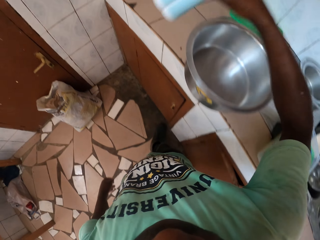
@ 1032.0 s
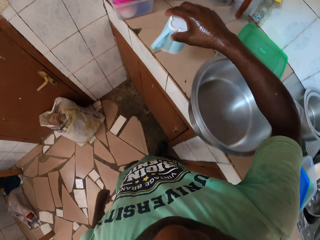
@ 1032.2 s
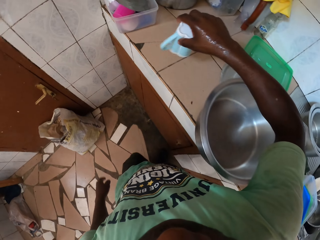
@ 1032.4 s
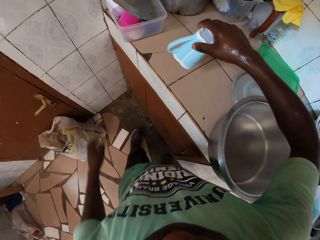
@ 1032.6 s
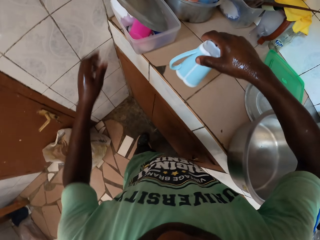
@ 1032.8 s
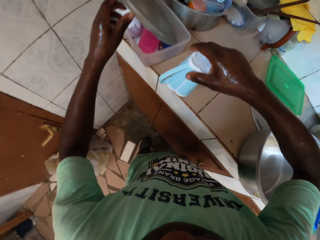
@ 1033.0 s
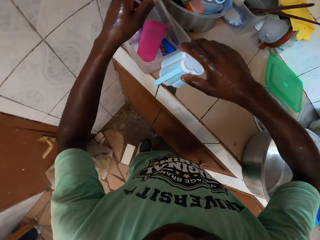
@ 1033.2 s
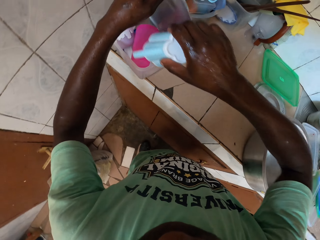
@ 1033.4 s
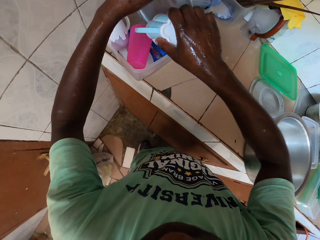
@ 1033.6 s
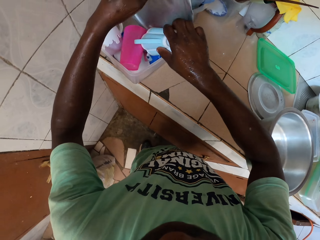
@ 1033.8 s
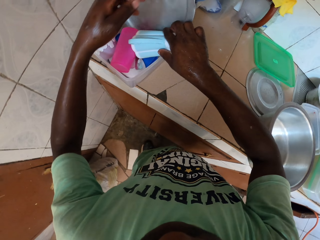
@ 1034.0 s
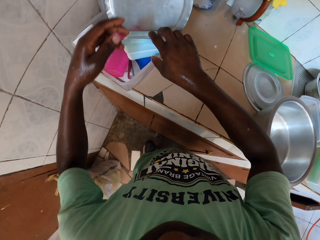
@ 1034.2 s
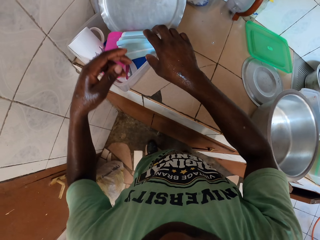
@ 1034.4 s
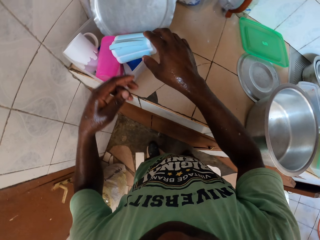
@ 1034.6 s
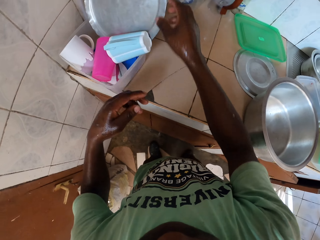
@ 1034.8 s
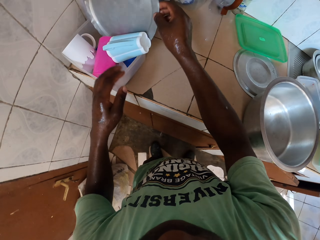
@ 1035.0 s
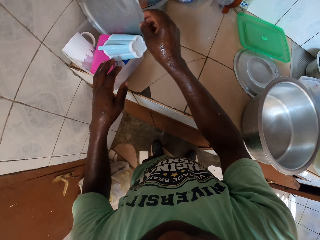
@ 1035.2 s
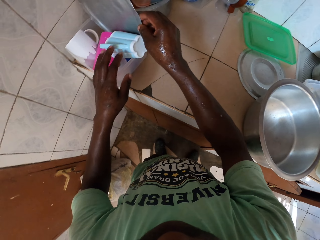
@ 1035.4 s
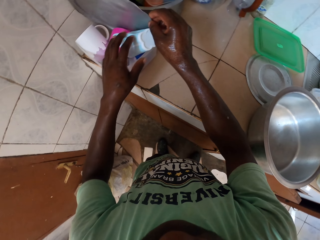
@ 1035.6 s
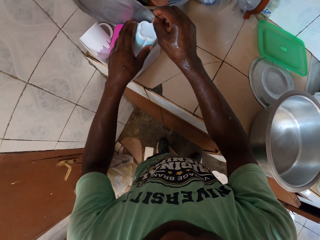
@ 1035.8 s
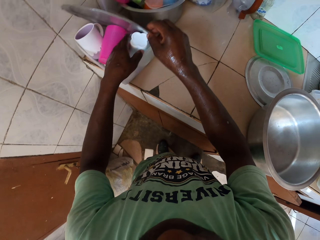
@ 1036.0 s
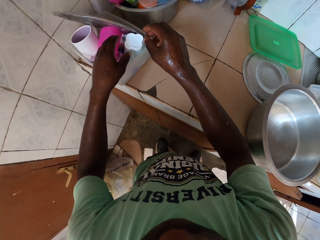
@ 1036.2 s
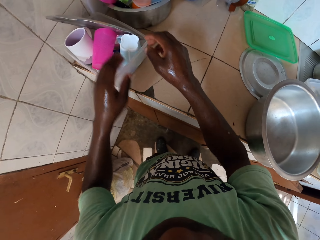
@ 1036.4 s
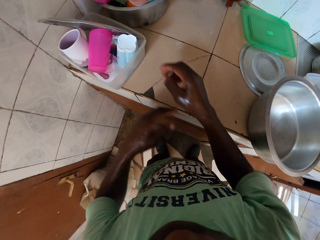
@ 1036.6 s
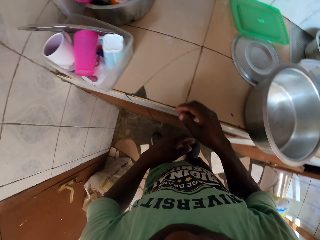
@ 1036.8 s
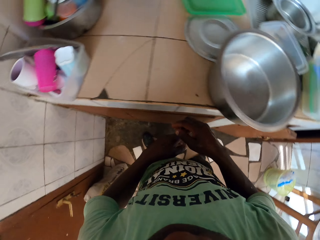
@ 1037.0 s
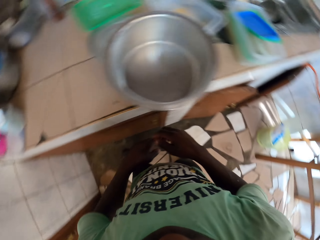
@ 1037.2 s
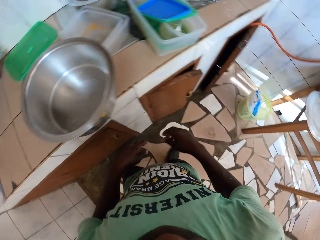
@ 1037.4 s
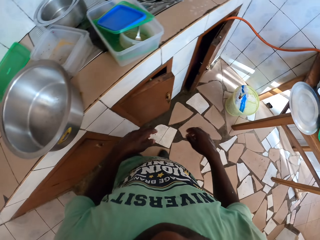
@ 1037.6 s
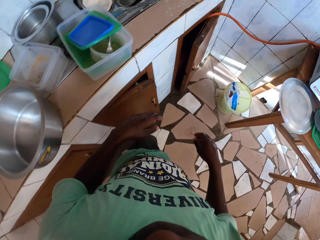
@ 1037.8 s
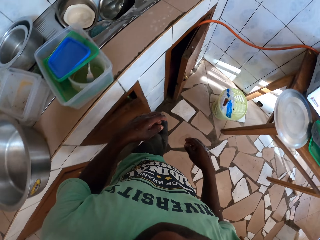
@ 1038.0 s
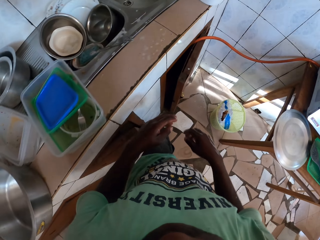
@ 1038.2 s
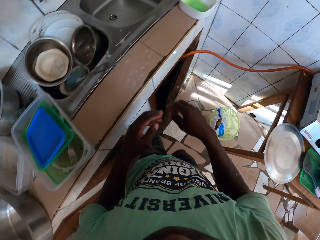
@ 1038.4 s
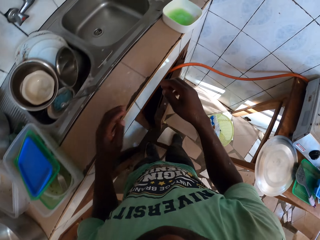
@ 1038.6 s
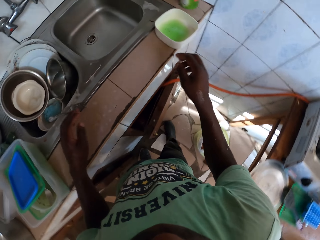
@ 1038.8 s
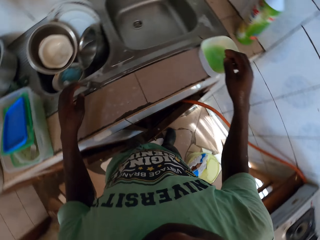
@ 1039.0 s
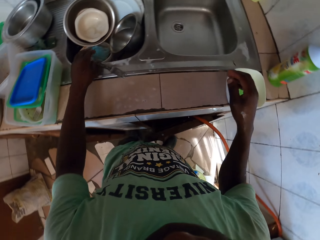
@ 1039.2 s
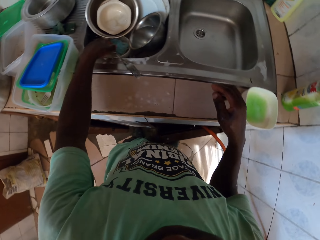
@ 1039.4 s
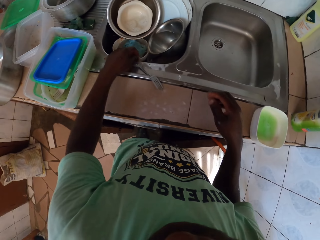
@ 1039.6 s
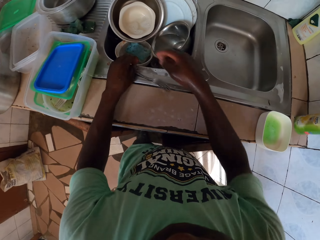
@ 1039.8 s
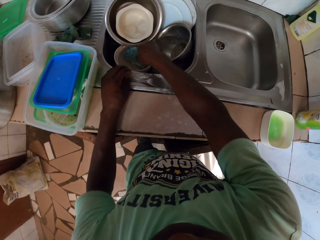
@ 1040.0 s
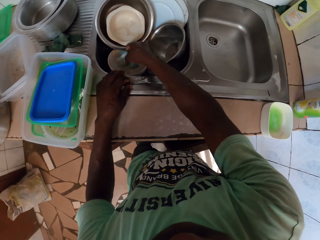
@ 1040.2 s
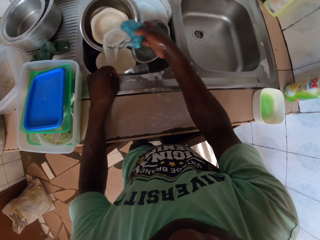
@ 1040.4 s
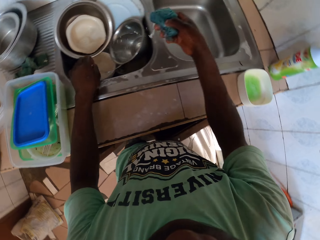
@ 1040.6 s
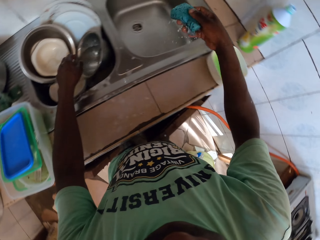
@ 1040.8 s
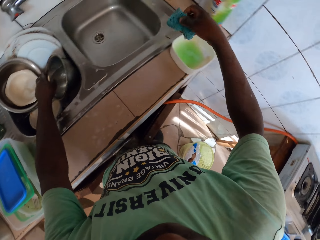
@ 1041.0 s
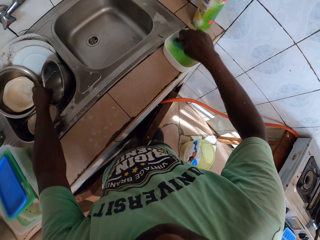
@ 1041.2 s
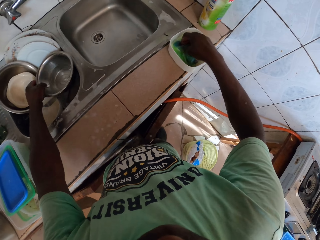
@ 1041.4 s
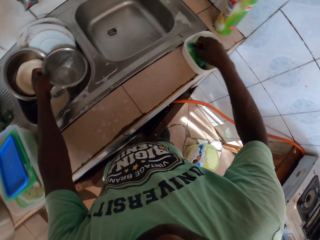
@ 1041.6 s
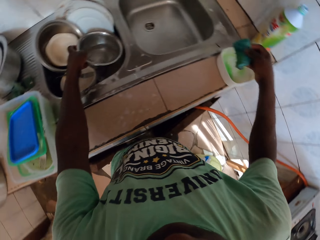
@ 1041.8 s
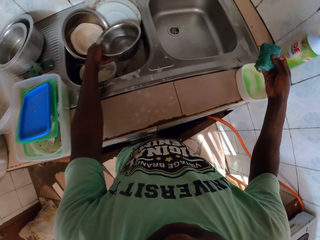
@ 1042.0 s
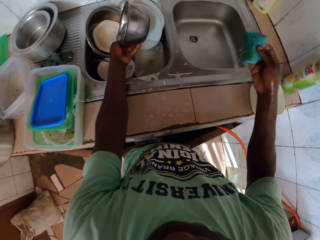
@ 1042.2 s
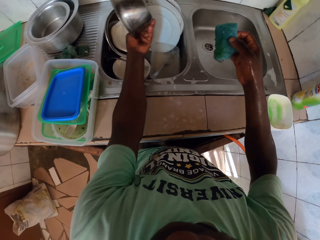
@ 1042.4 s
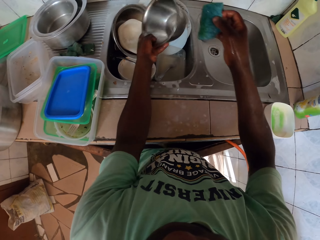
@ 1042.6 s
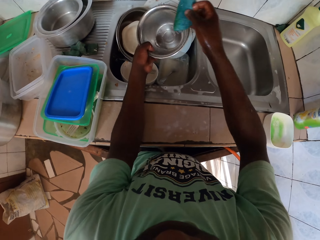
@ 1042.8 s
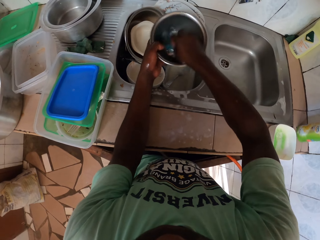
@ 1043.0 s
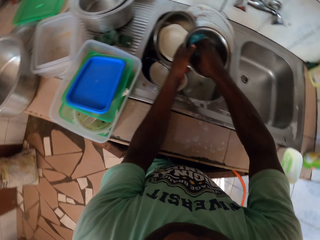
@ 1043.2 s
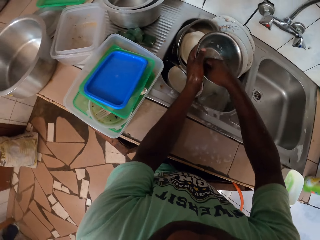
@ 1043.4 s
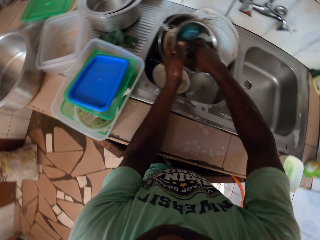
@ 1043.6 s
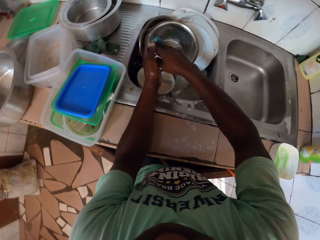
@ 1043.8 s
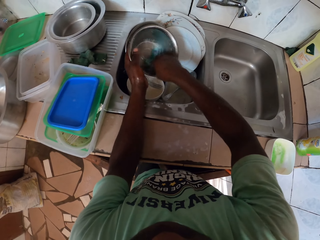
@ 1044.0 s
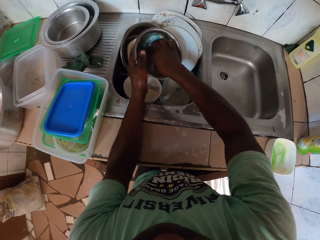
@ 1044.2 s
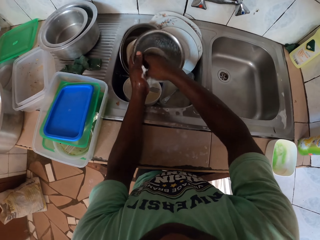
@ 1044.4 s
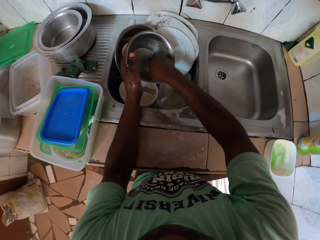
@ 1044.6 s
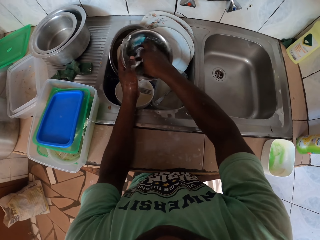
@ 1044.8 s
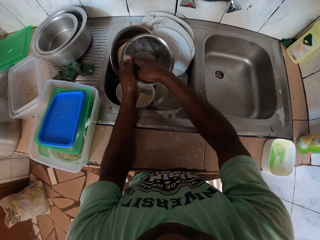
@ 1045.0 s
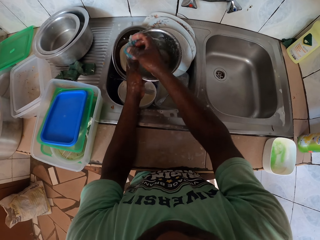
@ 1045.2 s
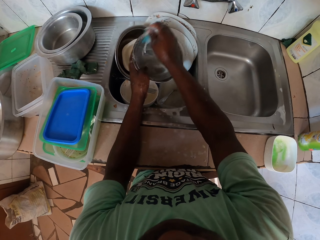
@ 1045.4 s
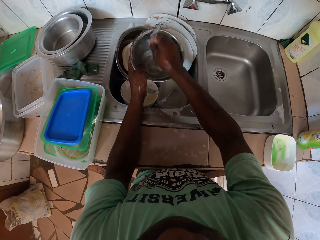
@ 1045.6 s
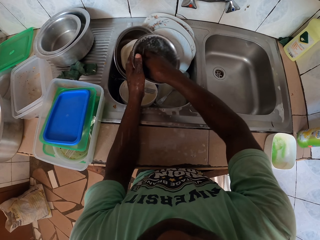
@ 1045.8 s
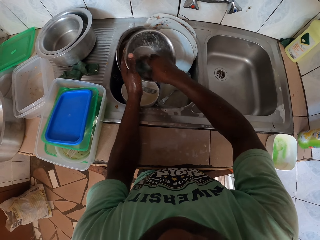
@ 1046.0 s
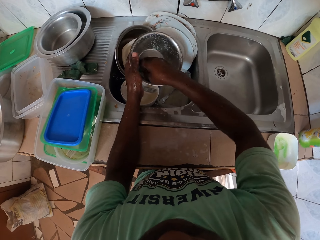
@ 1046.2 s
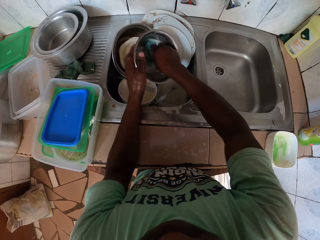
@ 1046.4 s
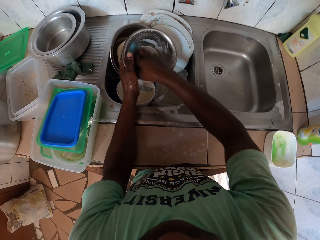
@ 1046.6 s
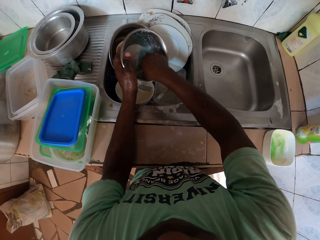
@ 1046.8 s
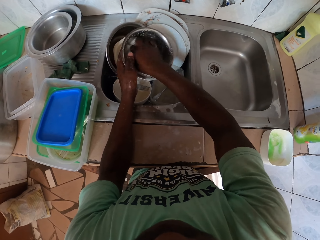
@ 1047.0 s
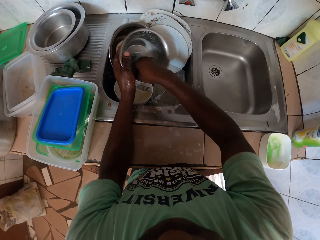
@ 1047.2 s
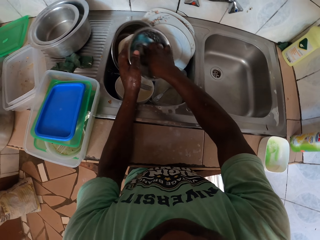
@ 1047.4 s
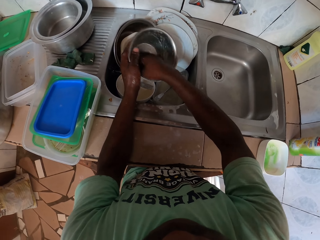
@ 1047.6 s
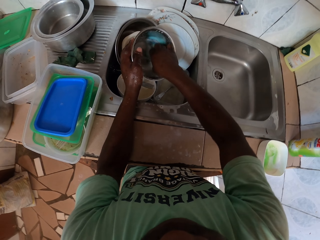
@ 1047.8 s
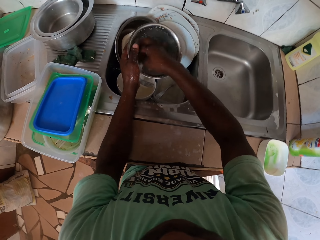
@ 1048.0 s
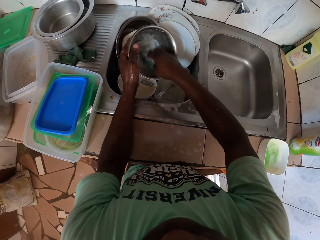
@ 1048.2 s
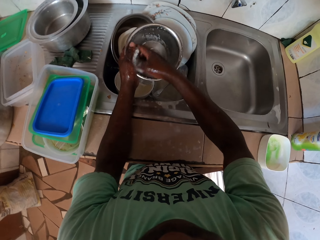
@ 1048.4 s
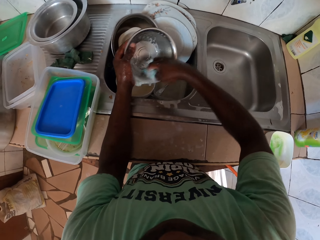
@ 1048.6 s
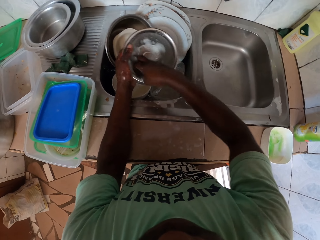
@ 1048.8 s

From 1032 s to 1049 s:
The camera wearer puts a cup in the pot. They put soap in the sponge. They wash the plate or bowl.

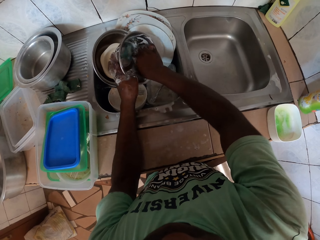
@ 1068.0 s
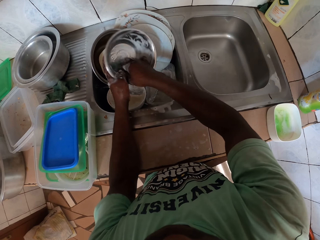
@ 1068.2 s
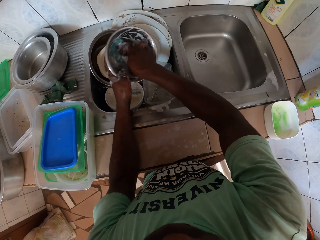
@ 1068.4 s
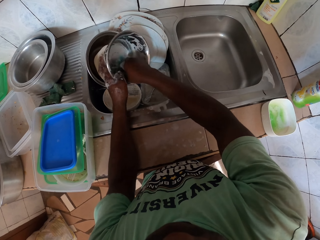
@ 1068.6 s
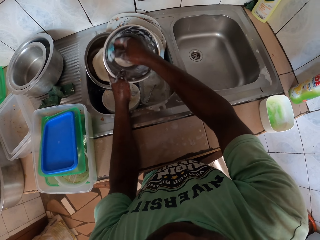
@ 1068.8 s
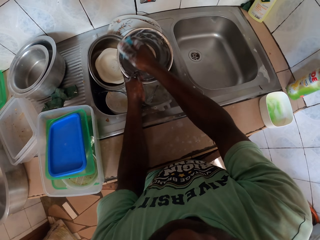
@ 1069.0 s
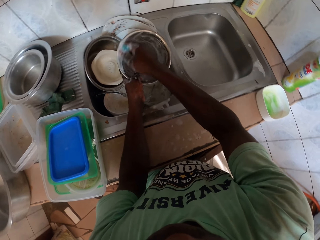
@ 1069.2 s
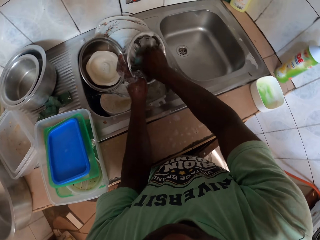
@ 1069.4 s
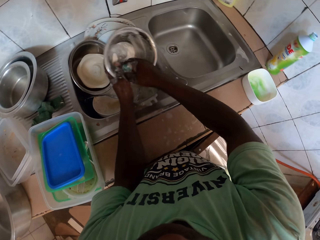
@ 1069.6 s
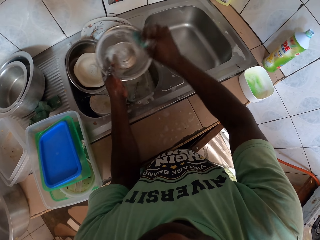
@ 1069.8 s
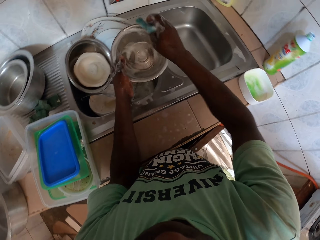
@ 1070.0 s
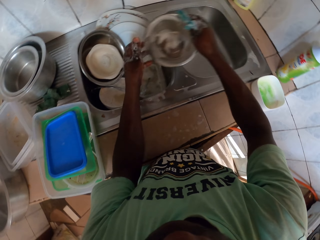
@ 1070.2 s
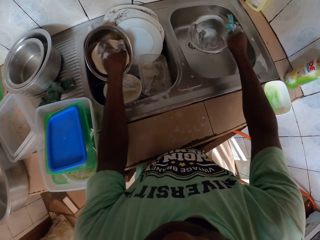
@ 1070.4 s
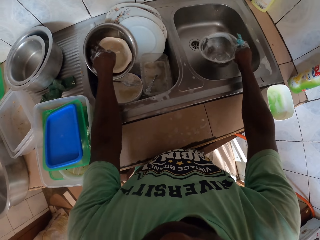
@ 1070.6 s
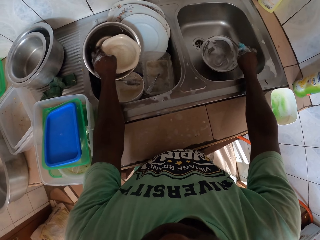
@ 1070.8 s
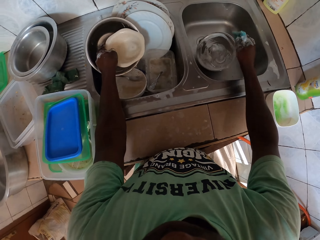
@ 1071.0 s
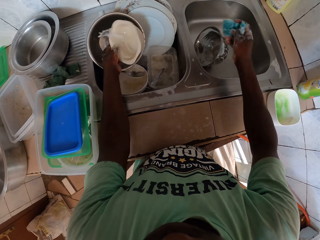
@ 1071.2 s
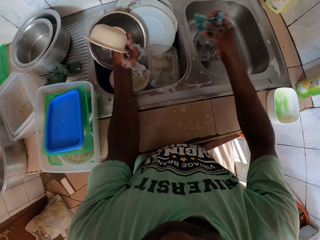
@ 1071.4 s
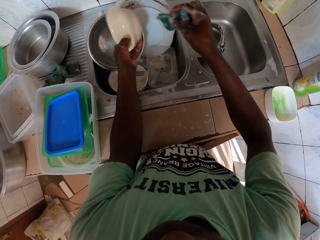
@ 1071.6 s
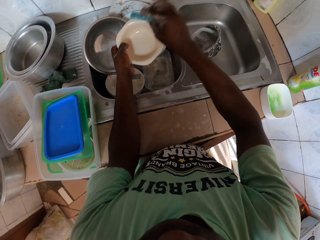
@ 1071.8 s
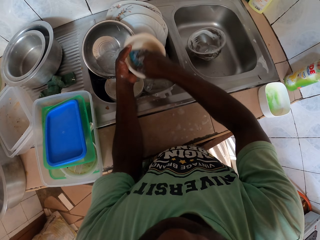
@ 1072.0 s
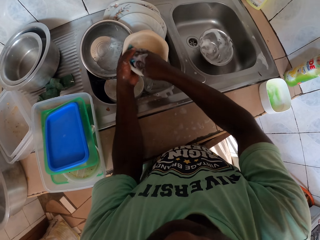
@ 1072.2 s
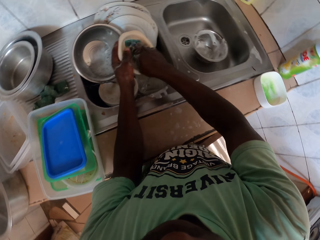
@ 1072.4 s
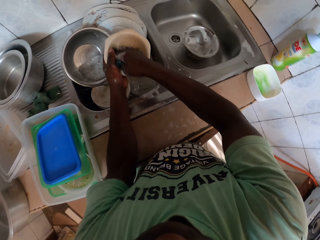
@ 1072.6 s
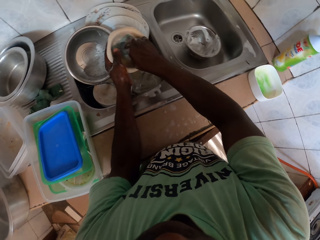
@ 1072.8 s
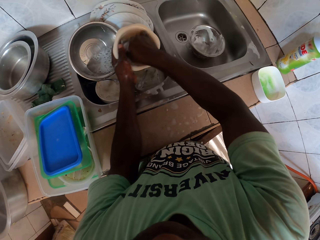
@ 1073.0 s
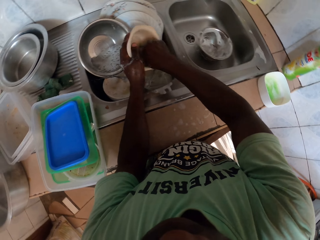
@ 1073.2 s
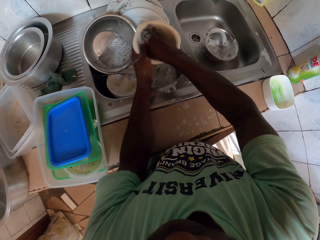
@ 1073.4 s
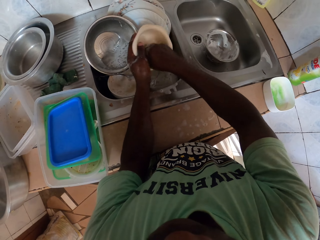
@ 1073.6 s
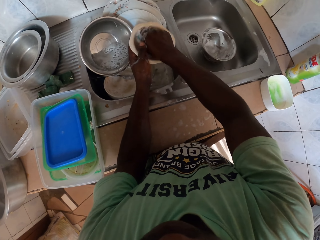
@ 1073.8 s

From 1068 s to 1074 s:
The camera wearer puts the bowl in the sink. They wash another bowl.
